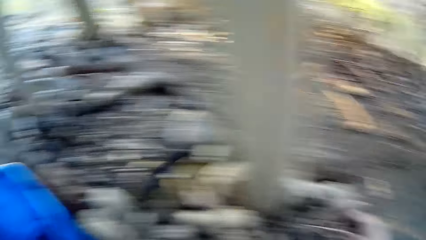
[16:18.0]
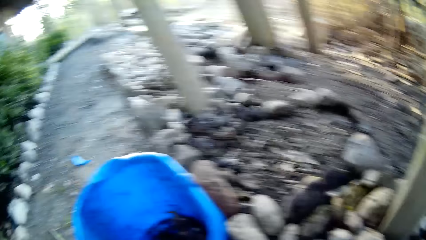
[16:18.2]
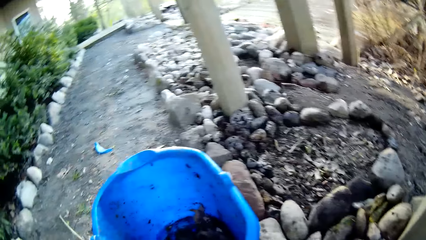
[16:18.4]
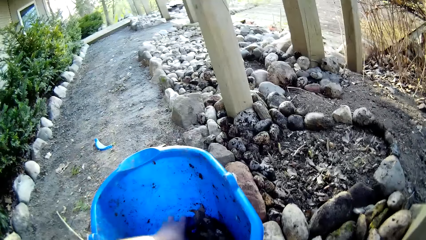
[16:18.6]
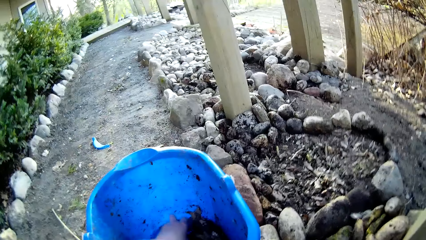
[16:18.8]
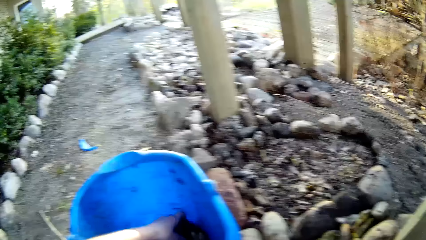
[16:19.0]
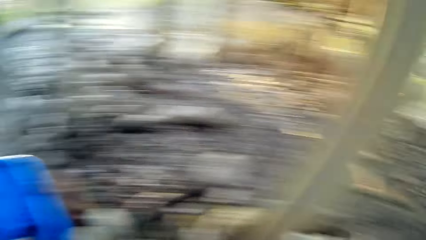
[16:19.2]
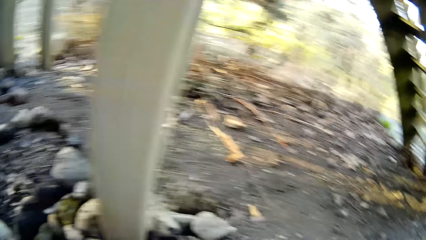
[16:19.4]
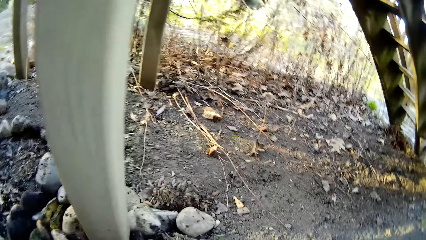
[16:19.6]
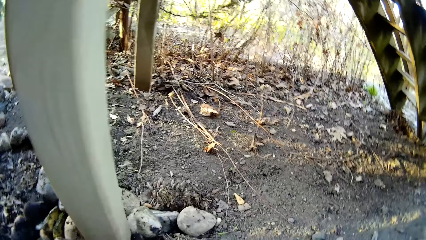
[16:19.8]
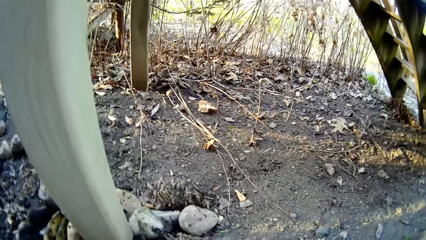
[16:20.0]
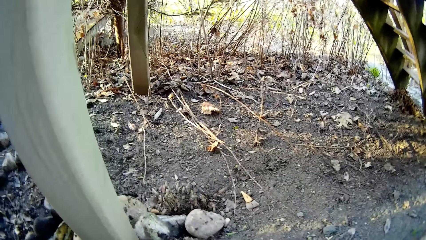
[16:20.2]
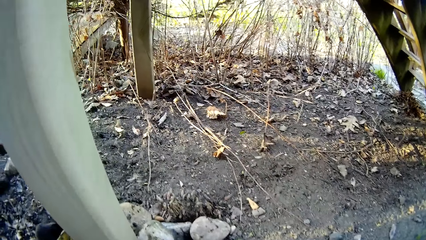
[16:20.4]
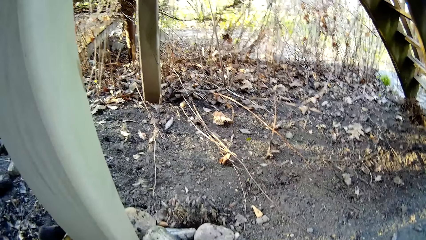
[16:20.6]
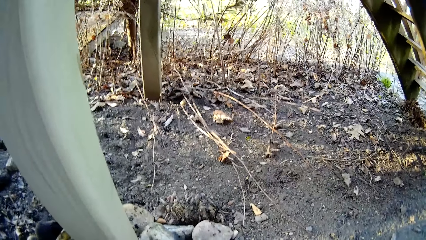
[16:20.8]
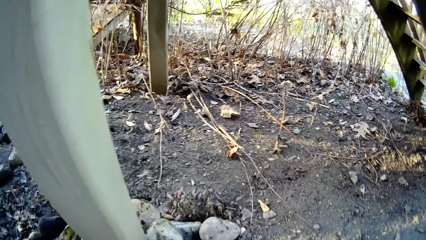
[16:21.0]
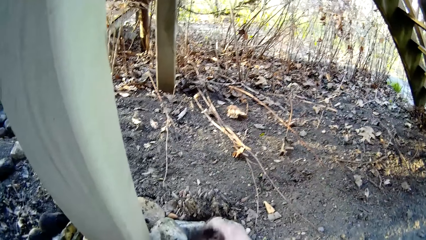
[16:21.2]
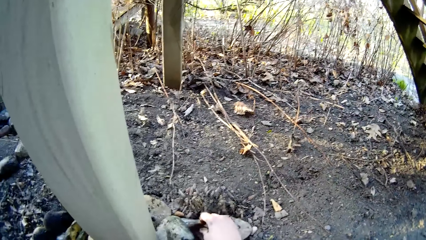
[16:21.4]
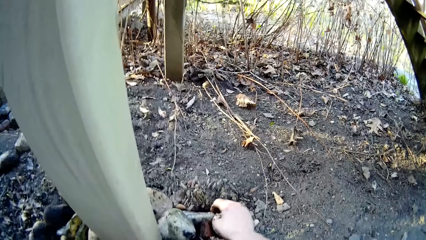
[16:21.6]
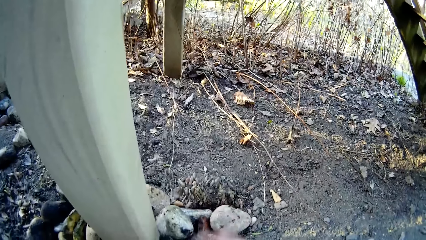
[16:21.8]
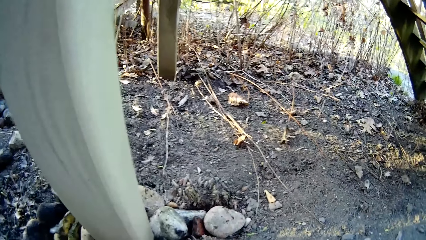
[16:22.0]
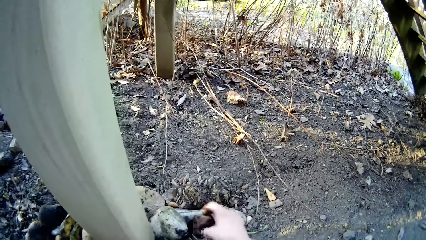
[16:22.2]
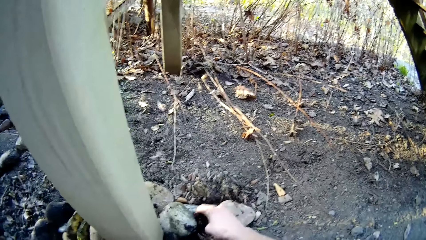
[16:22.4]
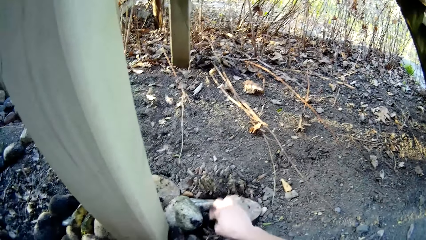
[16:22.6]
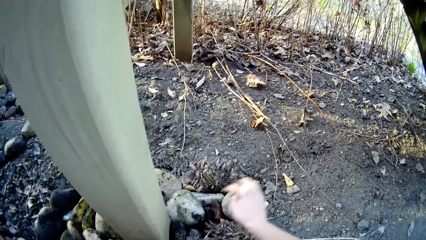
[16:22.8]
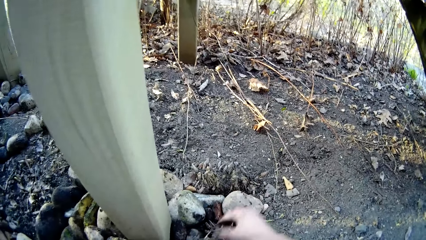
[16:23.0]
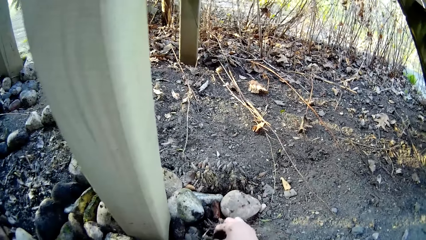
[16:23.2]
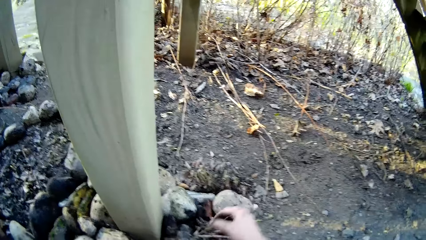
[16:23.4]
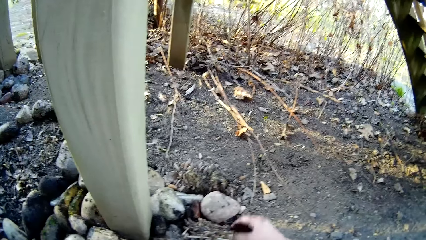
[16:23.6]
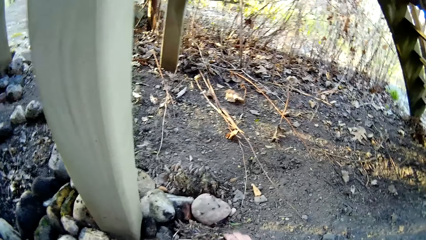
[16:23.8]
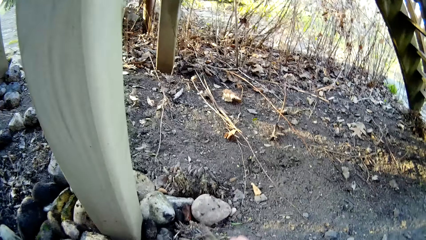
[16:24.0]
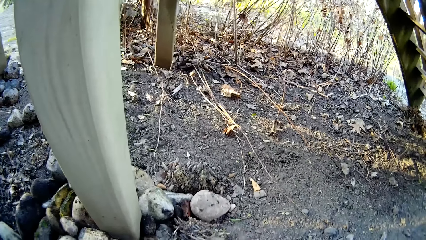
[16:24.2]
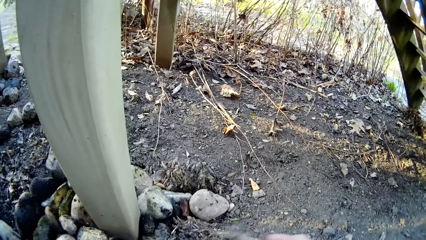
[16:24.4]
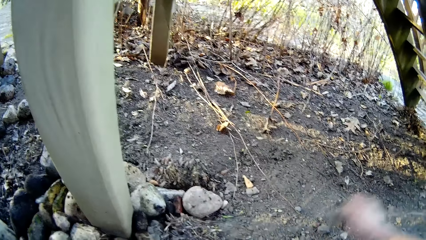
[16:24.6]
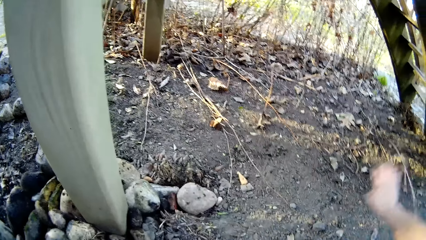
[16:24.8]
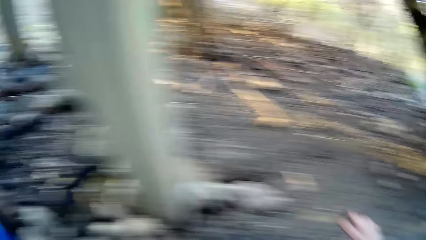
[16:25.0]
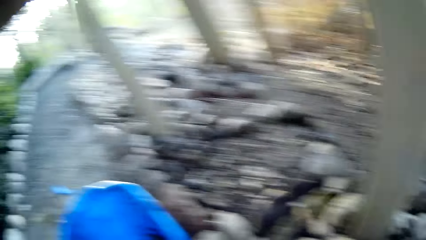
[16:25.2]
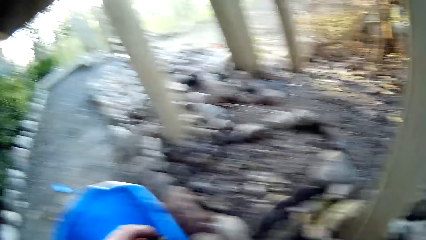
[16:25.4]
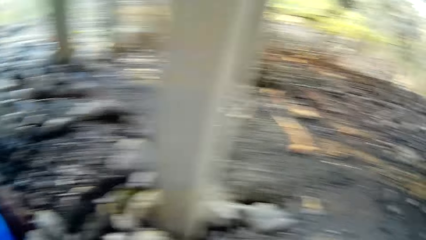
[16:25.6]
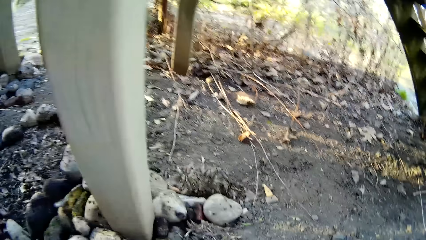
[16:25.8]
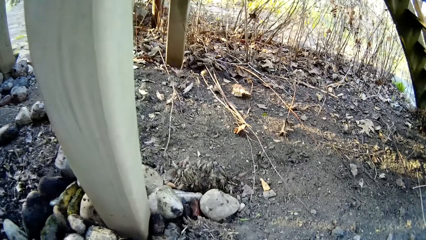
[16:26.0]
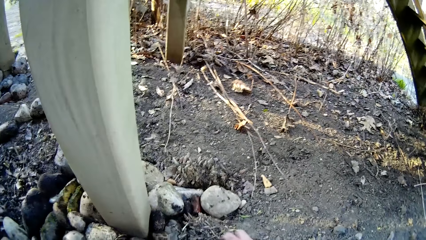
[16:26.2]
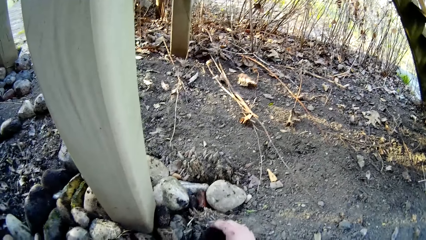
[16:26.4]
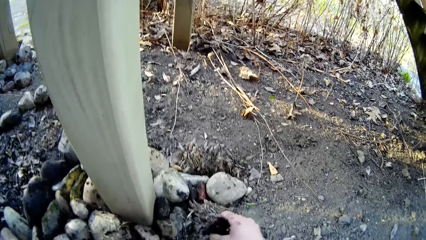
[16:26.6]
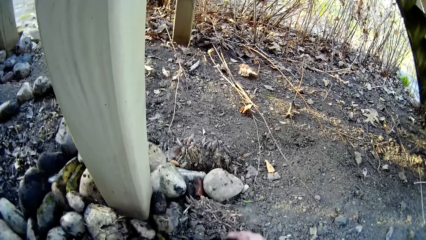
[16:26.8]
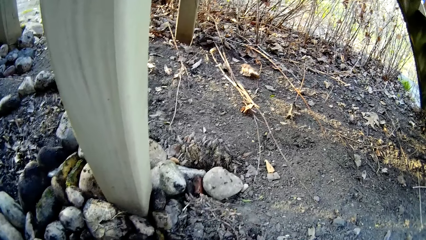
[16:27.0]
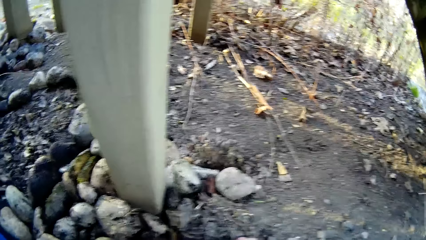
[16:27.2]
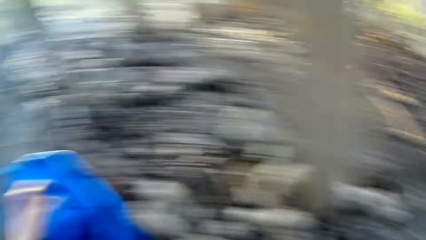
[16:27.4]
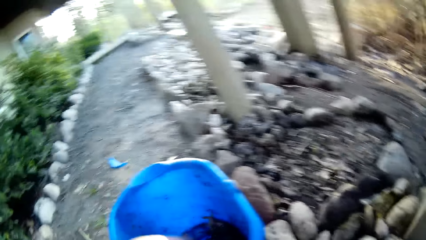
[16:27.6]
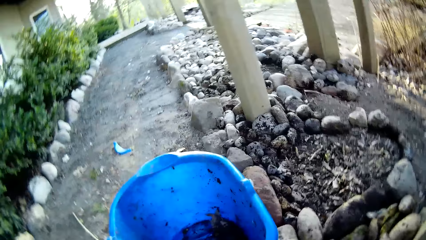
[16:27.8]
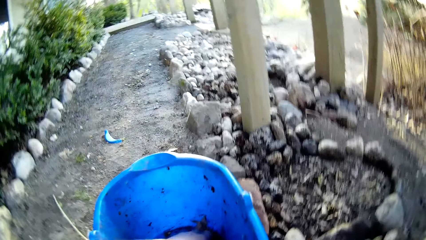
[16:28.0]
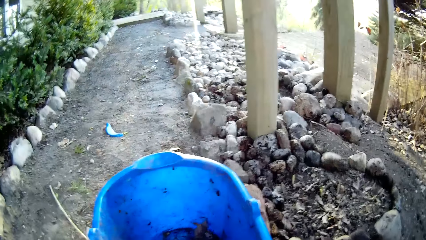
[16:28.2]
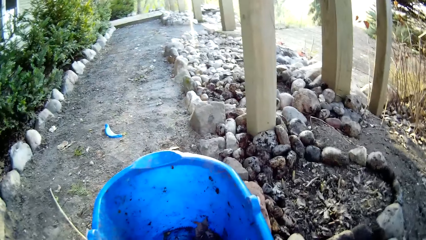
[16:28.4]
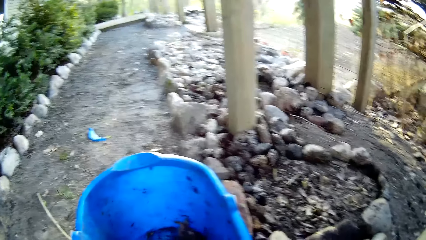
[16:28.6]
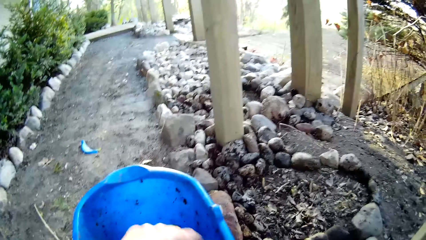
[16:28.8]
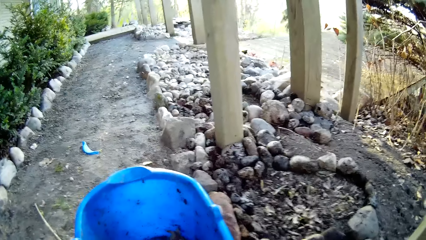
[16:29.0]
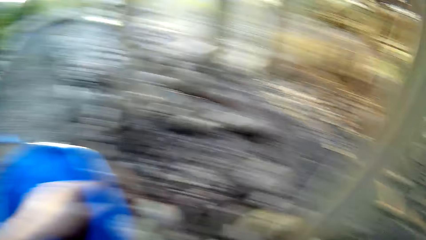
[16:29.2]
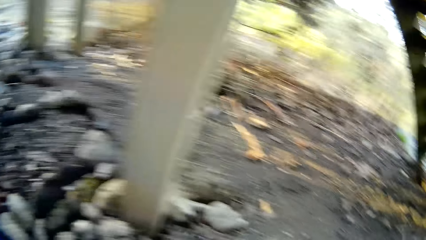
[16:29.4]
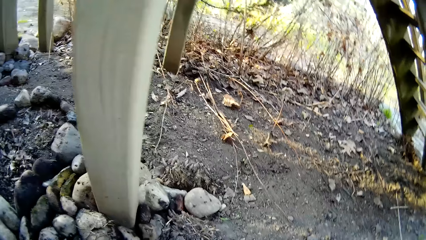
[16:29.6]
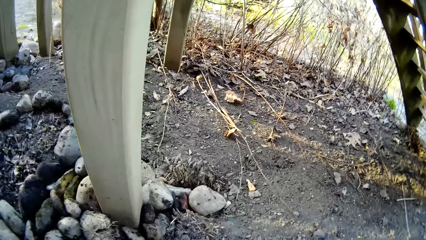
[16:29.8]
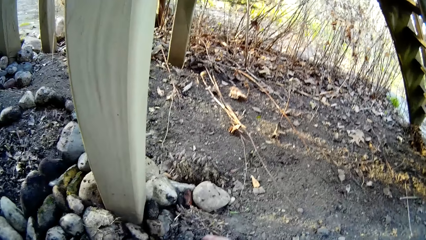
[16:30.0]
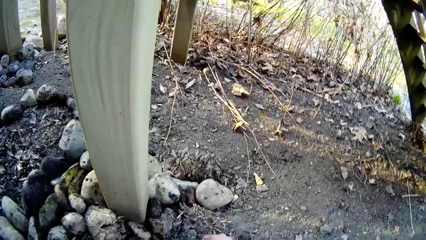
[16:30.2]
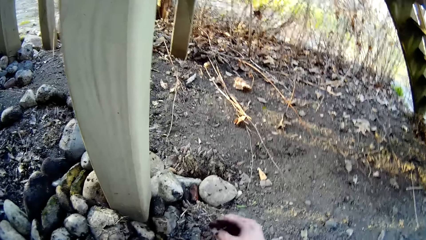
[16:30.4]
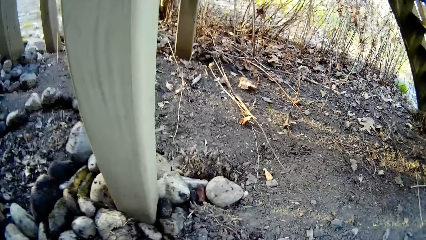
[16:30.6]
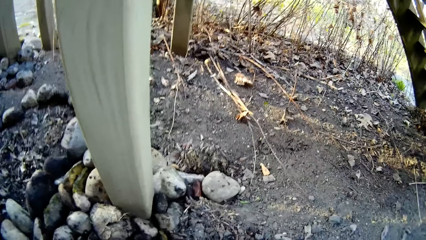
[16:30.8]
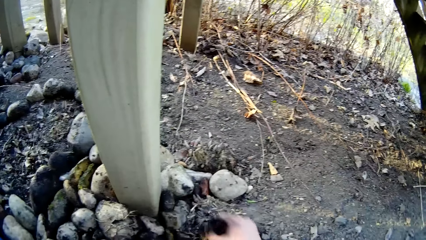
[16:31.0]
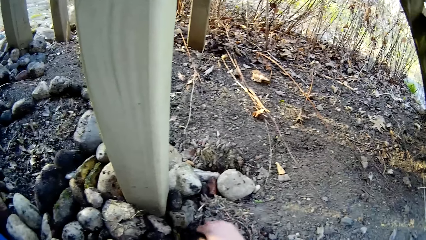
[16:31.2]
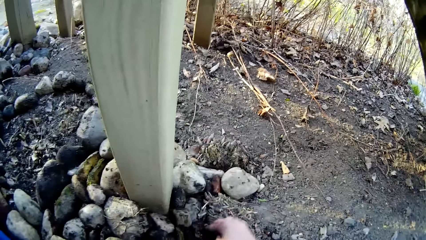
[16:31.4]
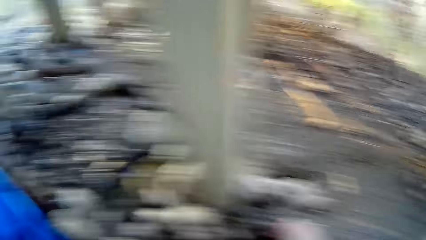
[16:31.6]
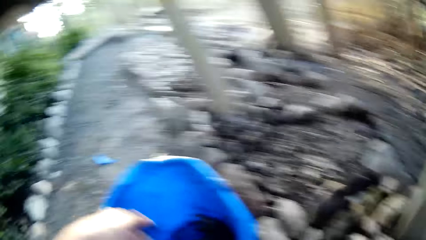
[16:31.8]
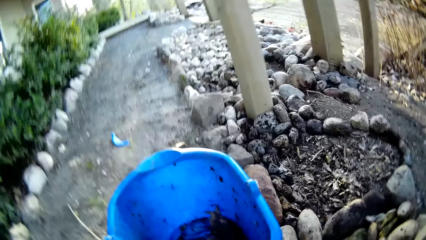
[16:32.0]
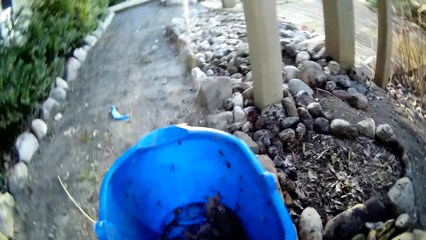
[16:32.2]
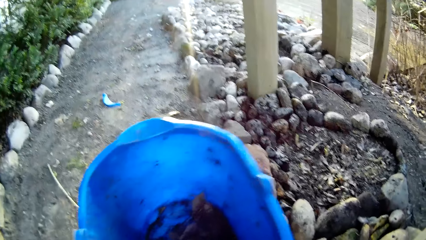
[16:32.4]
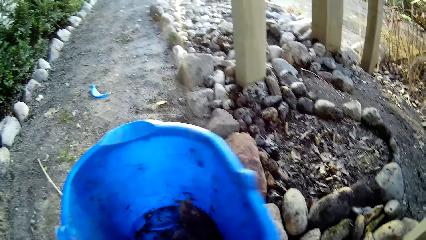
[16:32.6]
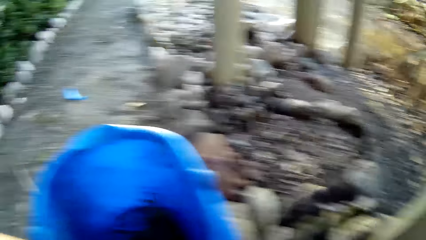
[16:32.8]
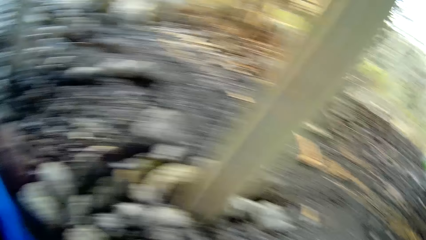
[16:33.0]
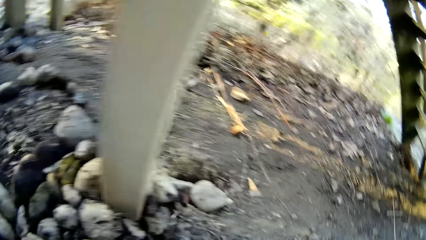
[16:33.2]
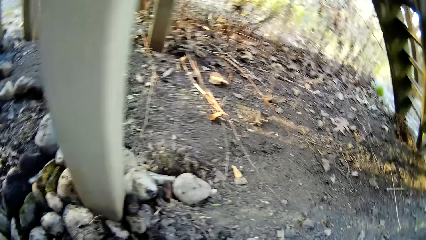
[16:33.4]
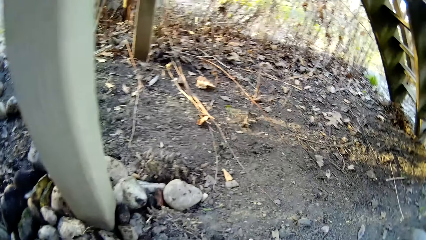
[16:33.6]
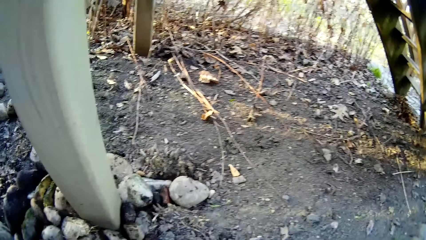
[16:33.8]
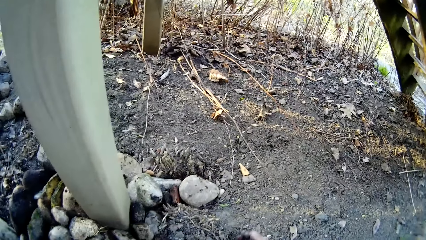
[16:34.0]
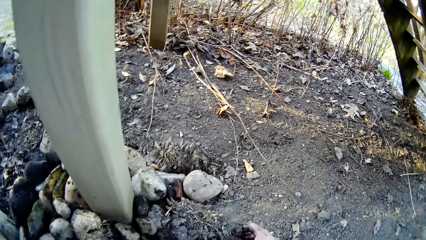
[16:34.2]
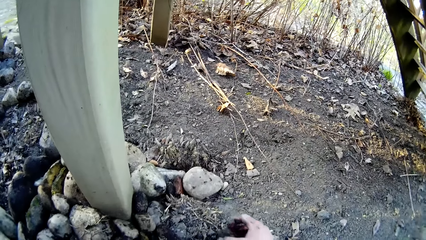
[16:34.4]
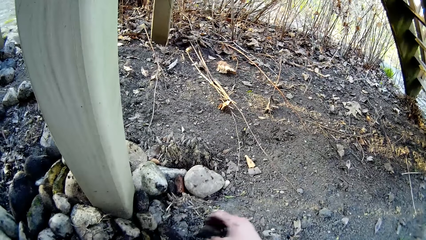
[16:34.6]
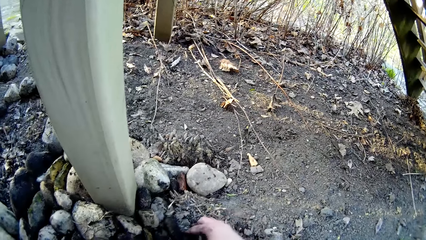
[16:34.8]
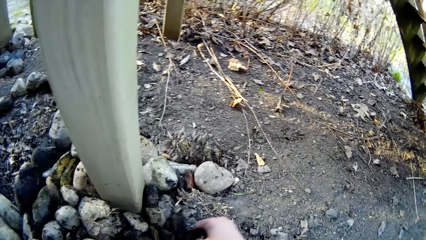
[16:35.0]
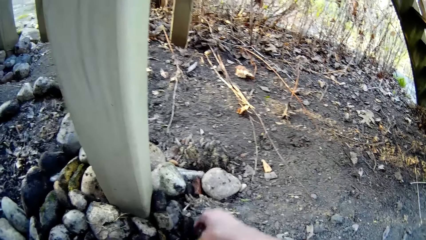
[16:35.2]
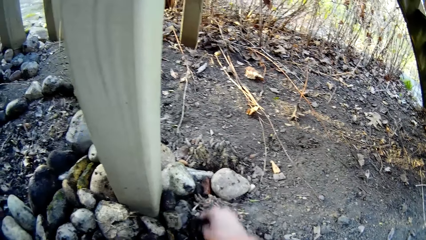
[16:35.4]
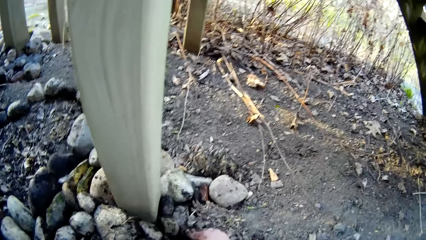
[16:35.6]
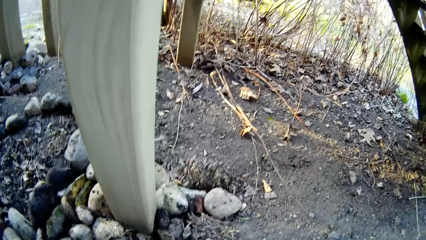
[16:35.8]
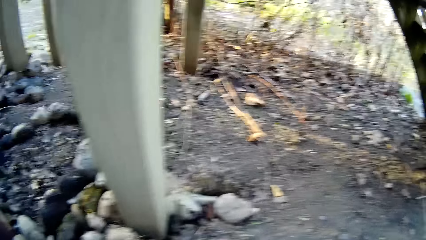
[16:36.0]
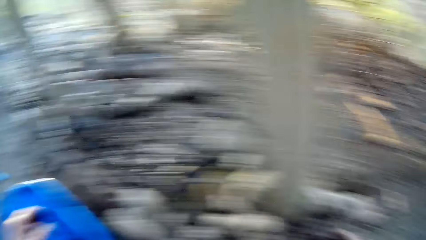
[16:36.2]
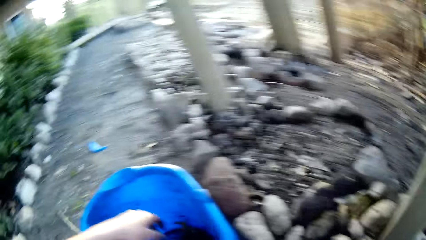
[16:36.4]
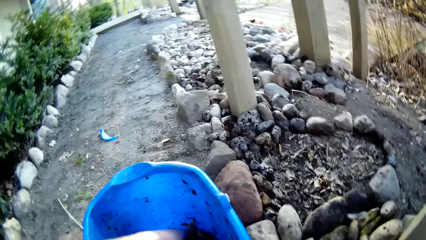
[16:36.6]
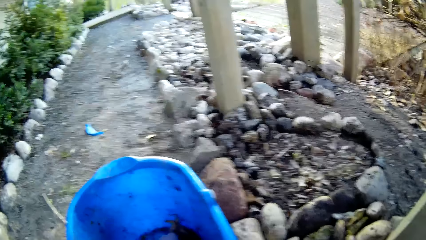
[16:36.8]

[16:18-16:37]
The camera wearer picks a stone from the blue bucket with her left hand. She places a stone on the ground with her right hand. She gathers twigs from the ground with her right hand and throws the twigs away with her right hand. She picks a stone from the blue bucket with her left hand. She pats the ground with her right hand. She moves a stone on the ground with her right hand.
